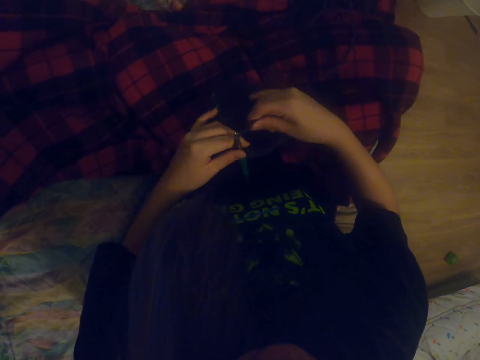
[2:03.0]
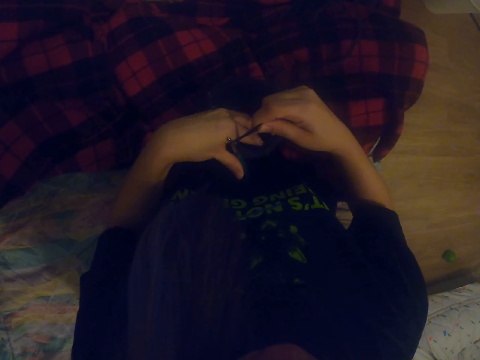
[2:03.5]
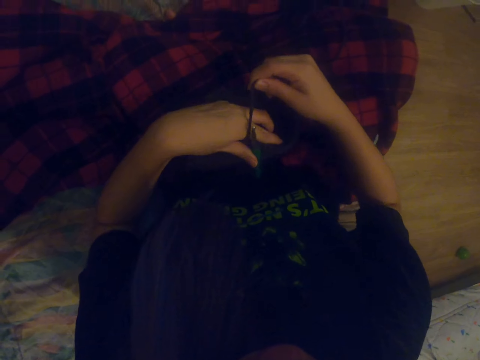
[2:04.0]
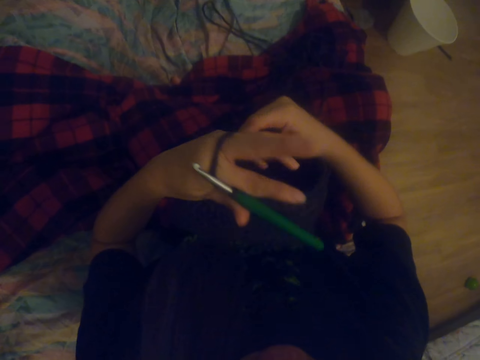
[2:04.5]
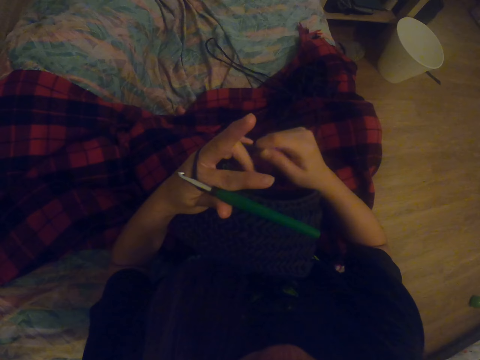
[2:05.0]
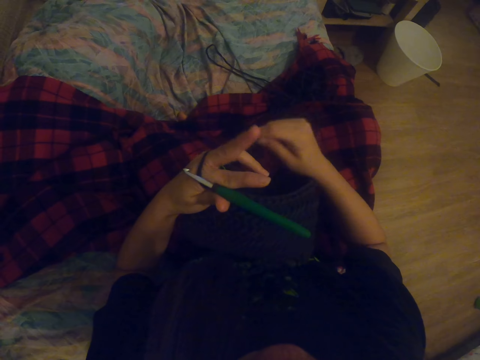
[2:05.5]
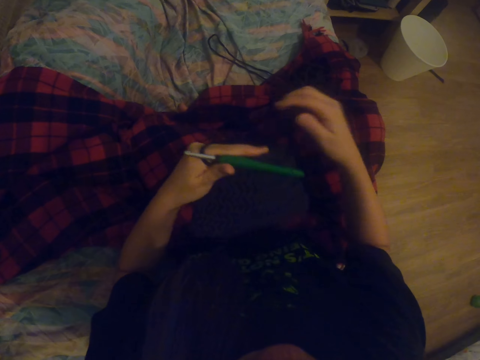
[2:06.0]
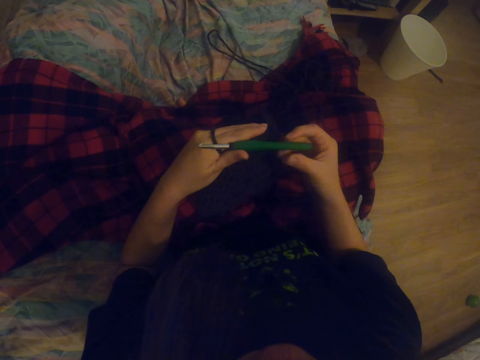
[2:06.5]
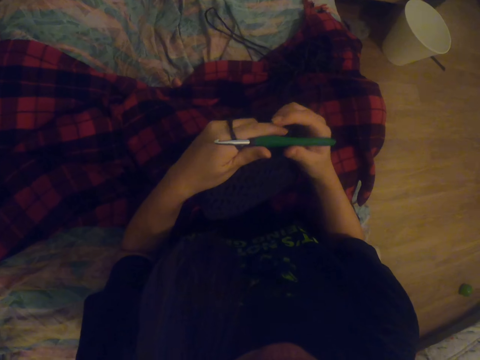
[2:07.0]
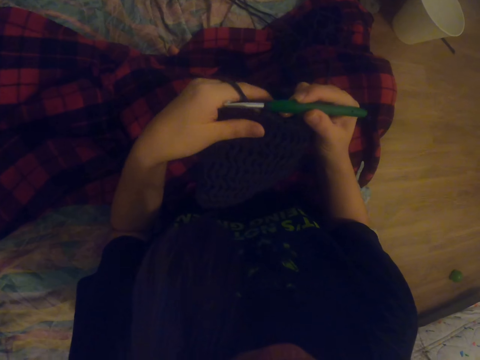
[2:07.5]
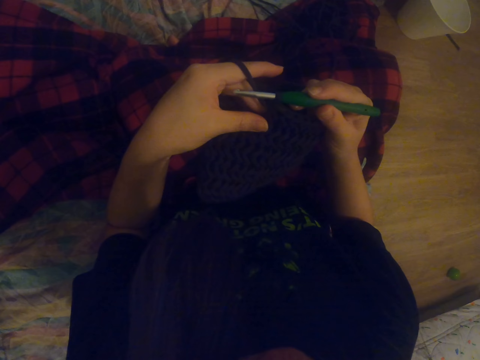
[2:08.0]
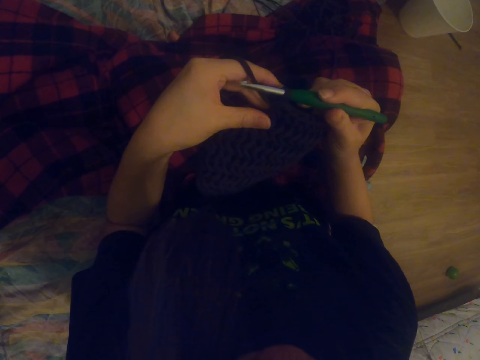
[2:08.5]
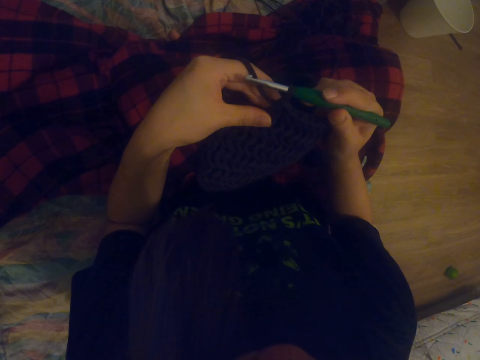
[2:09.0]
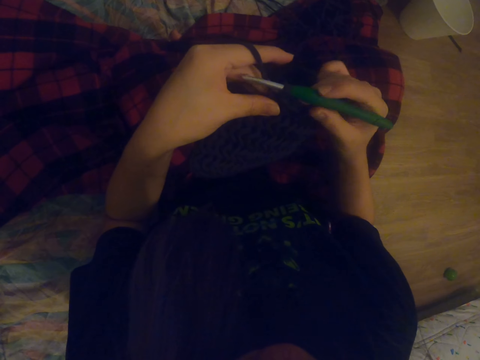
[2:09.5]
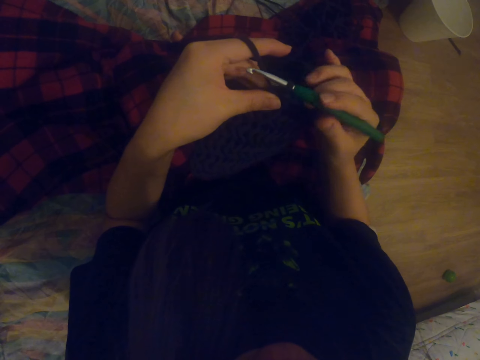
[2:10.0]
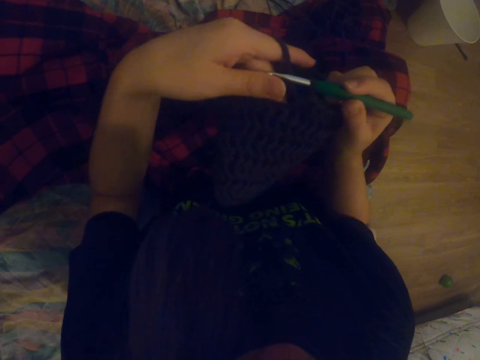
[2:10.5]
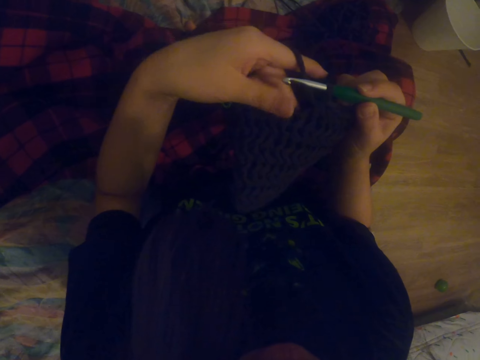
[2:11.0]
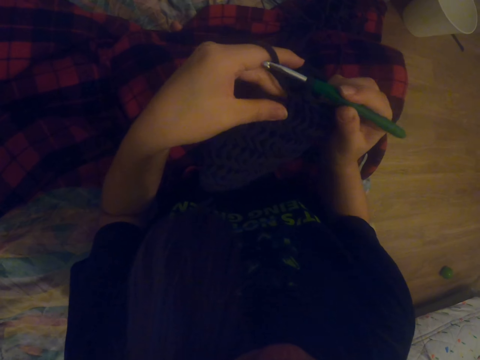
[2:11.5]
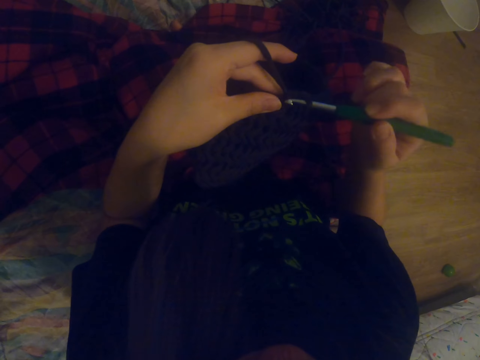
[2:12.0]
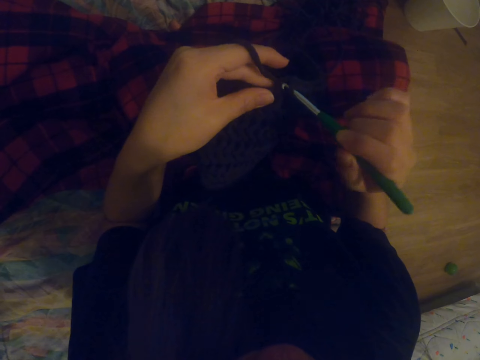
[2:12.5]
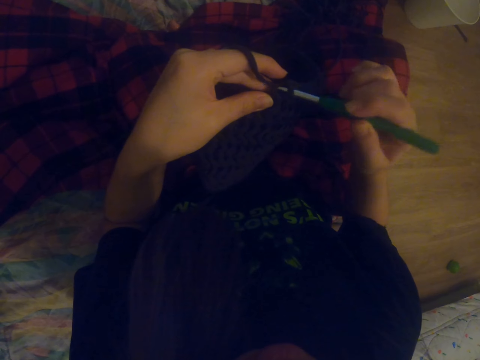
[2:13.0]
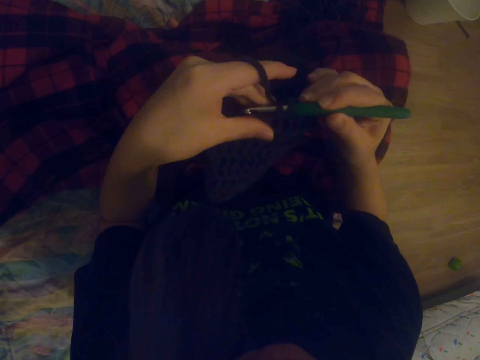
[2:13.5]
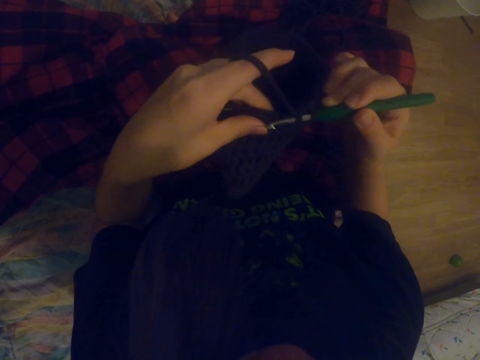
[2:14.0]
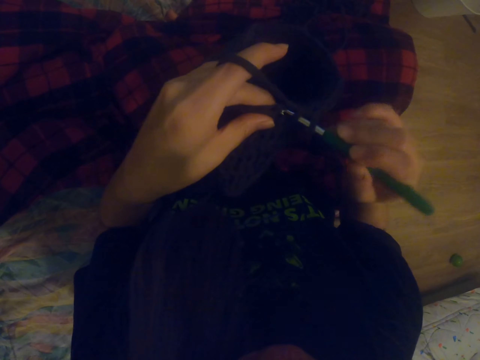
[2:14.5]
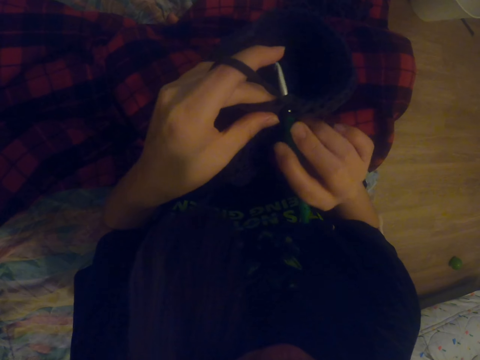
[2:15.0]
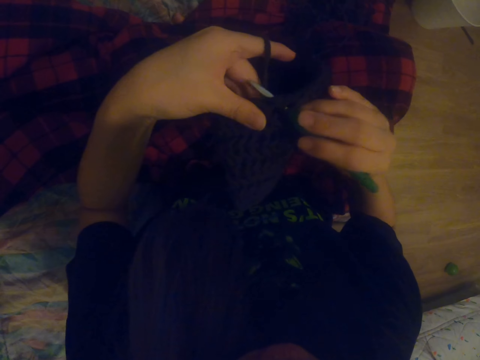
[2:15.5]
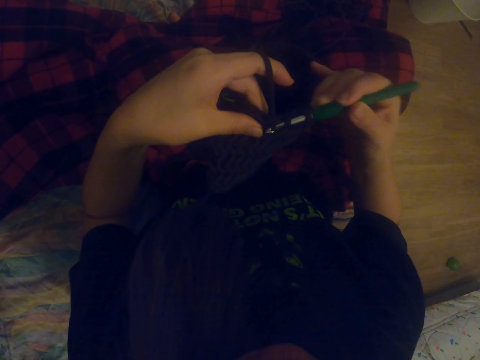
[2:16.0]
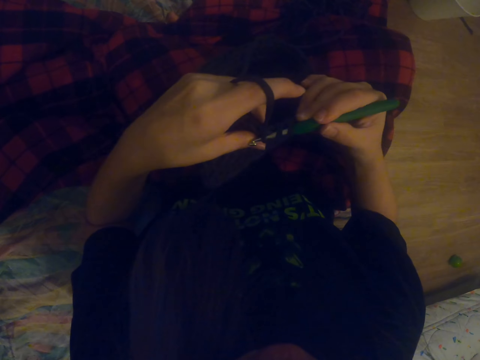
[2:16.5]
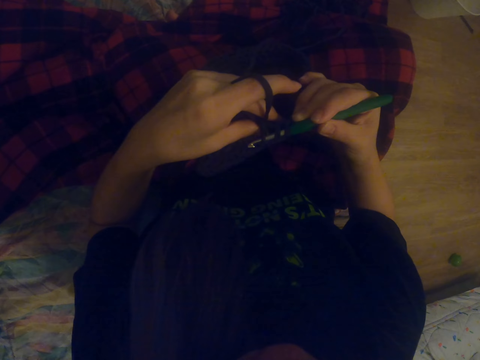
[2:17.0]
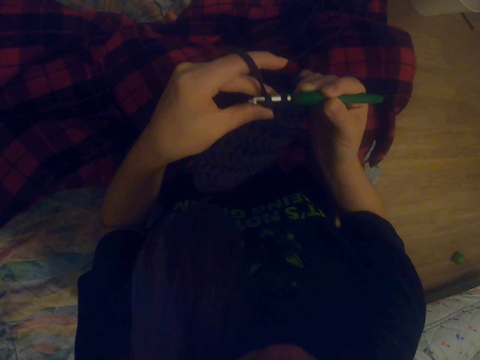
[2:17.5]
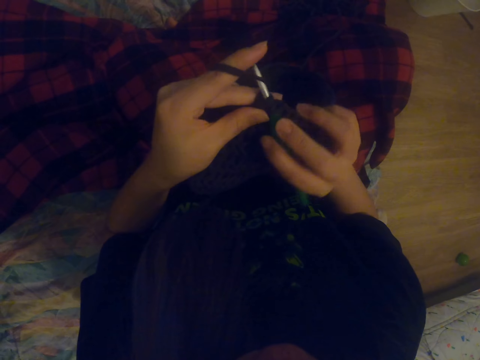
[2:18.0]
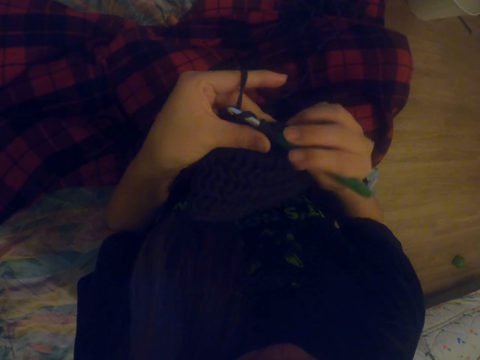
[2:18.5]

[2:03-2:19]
The camera wearer rolls a thread on the fingers. They hold a knitting needle. They knit a bag.

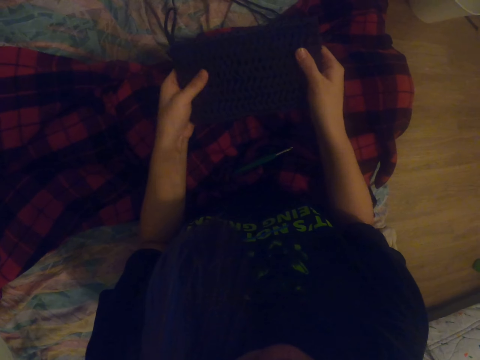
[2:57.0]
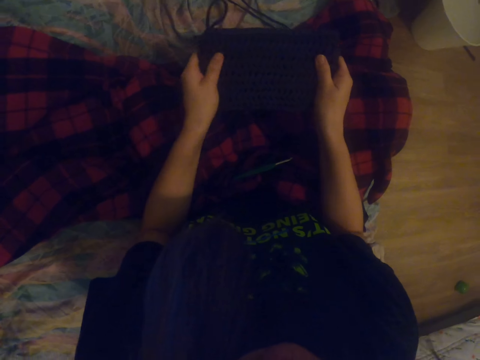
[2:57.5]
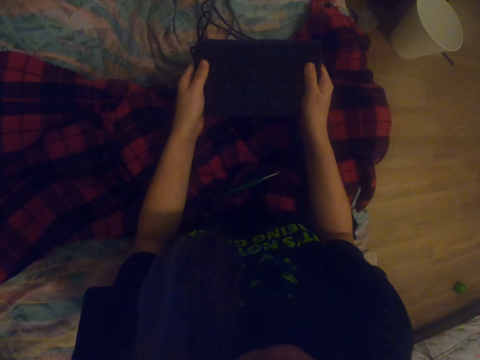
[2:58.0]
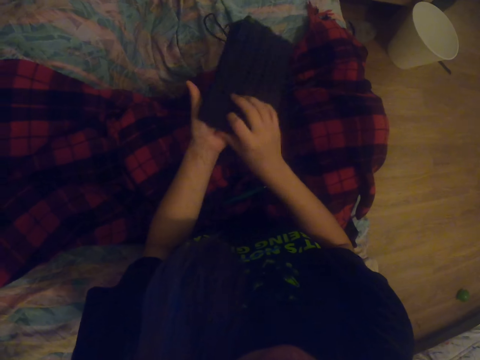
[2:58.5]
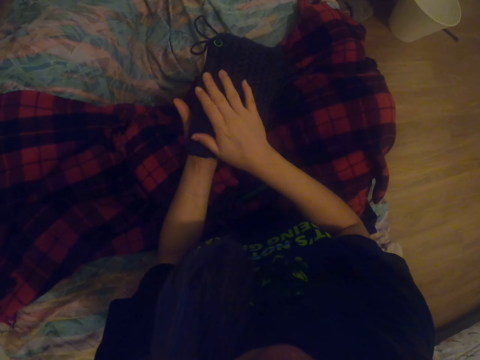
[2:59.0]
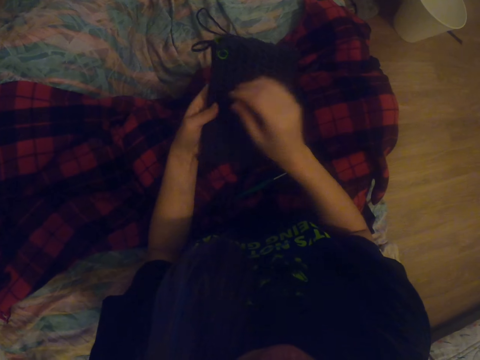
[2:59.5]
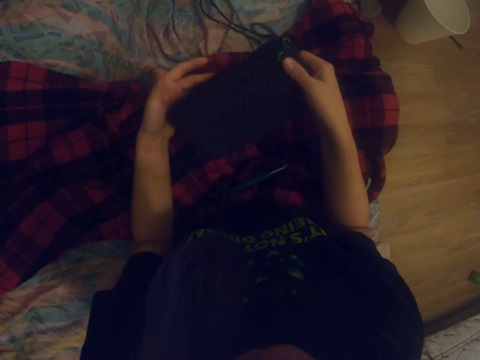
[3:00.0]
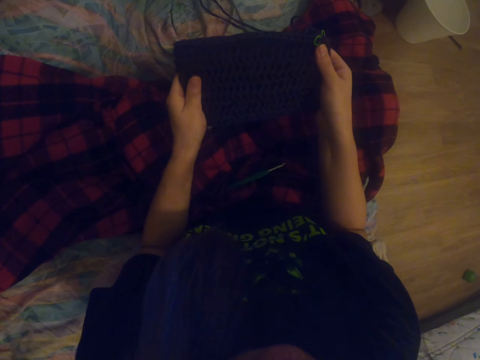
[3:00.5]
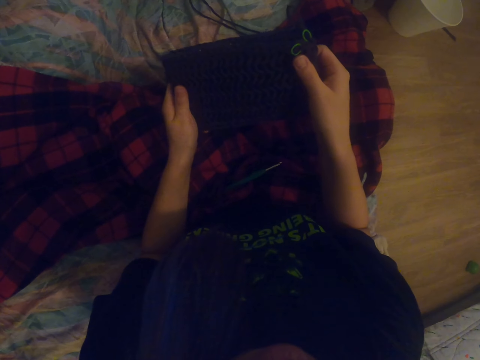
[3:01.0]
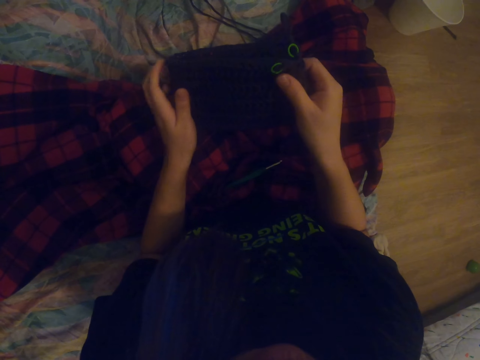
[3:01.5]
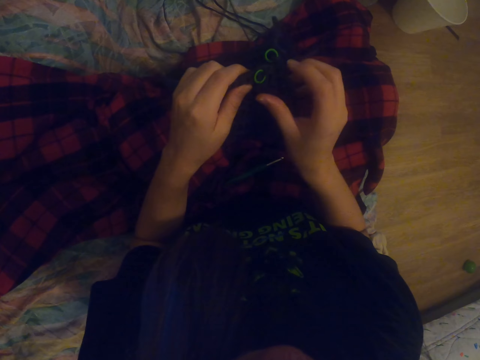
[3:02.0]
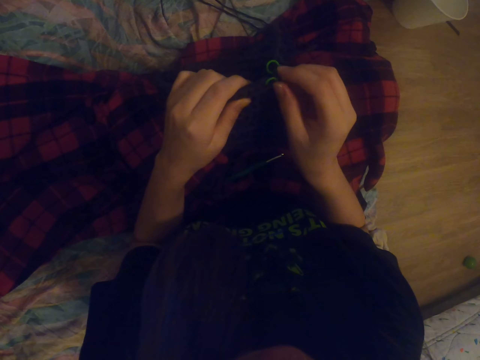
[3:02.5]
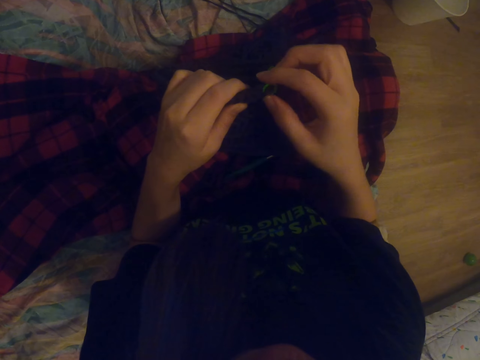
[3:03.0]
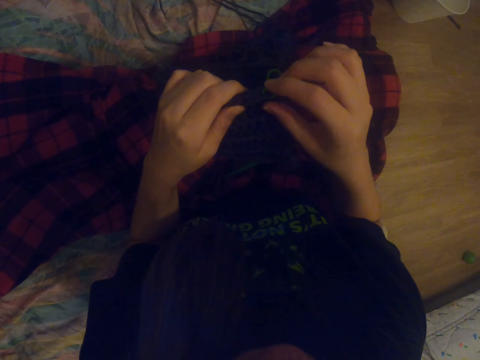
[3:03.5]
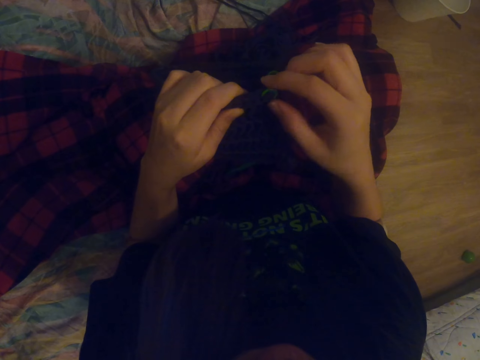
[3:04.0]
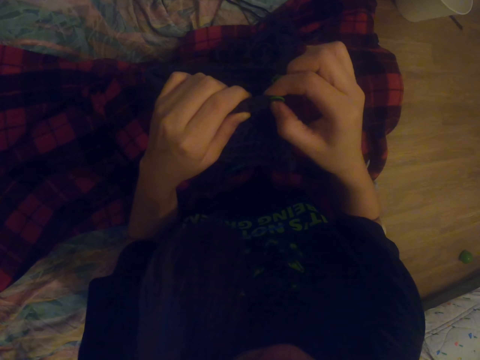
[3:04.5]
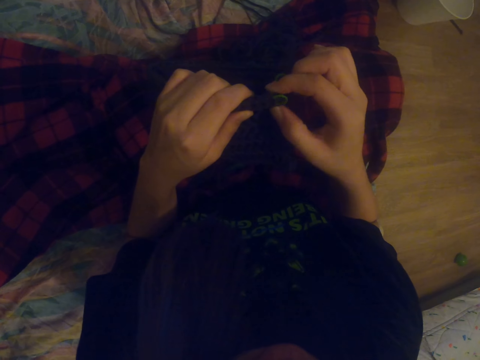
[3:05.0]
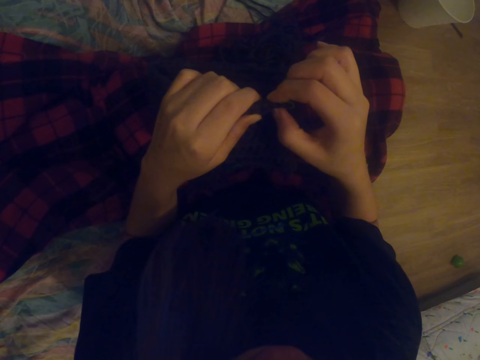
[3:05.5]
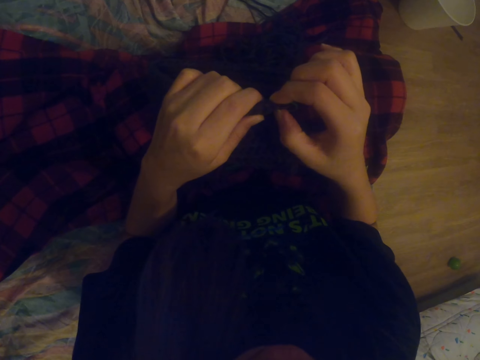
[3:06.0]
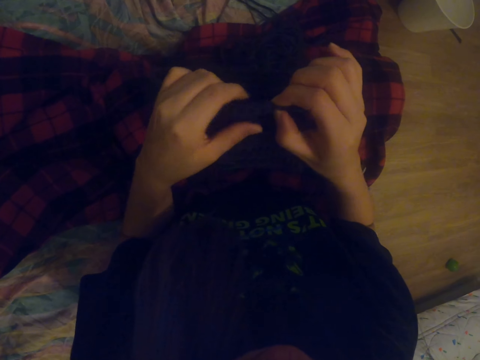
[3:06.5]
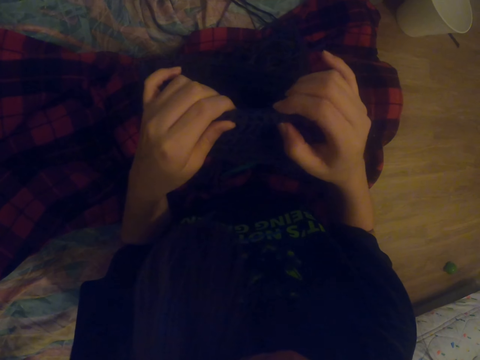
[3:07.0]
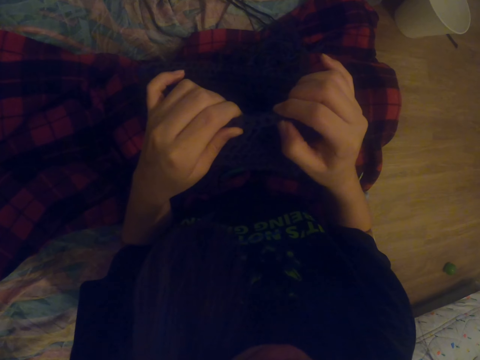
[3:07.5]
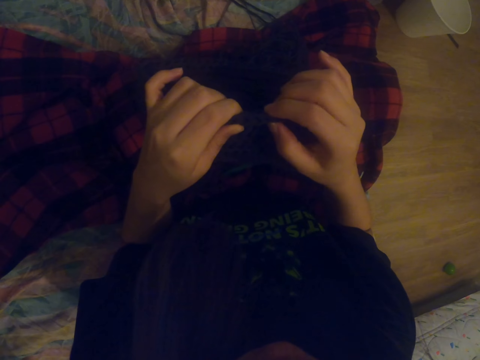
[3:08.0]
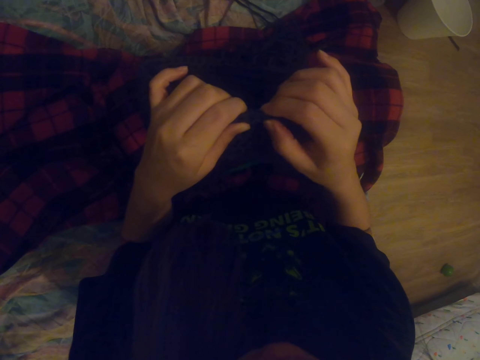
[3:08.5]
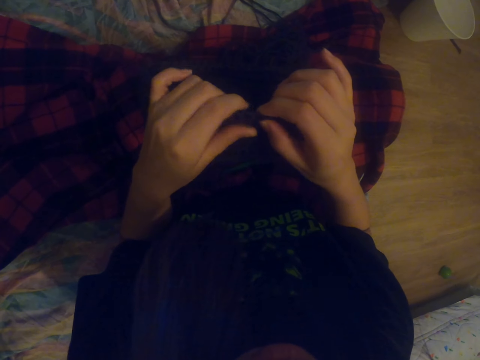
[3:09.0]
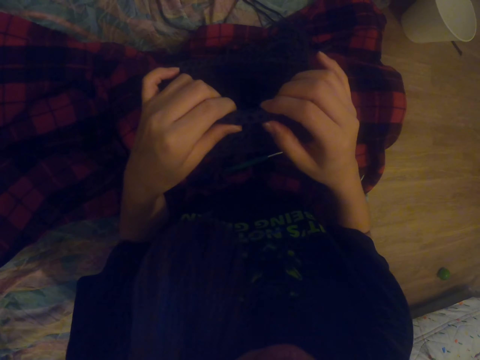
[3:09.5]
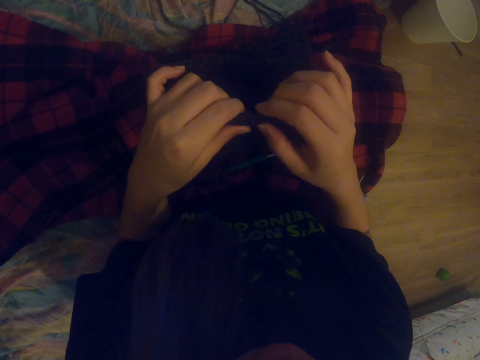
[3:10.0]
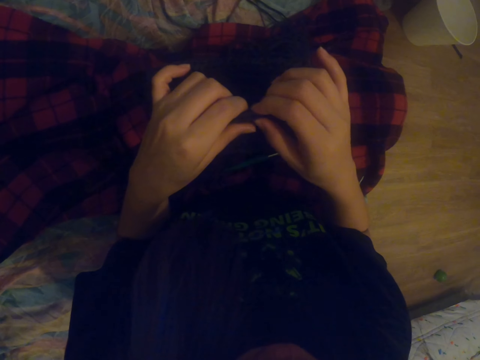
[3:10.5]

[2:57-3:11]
The camera wearer turns a bag. They press at the edges of the bag.
